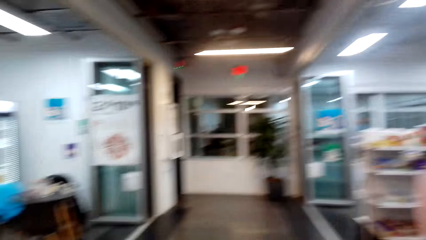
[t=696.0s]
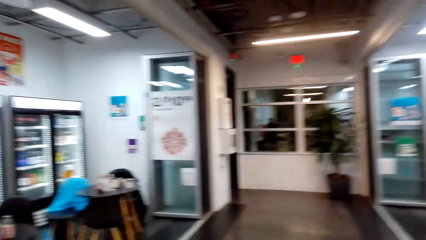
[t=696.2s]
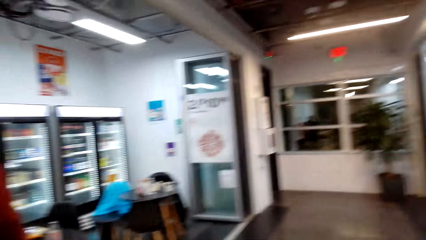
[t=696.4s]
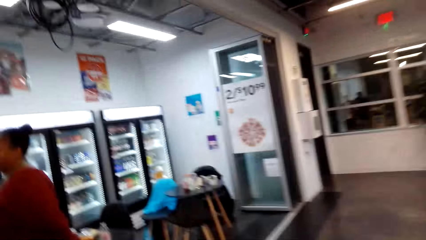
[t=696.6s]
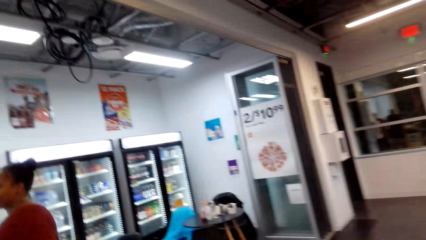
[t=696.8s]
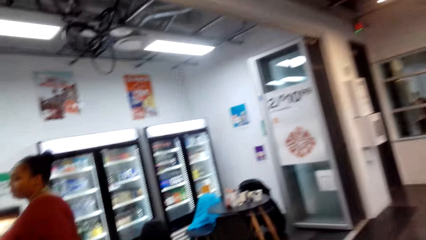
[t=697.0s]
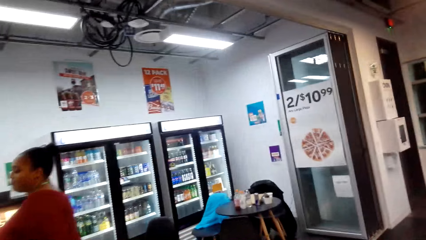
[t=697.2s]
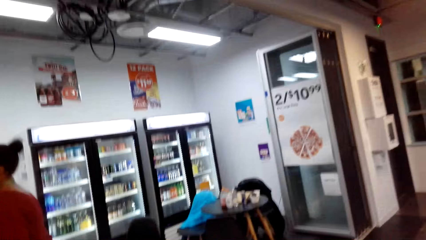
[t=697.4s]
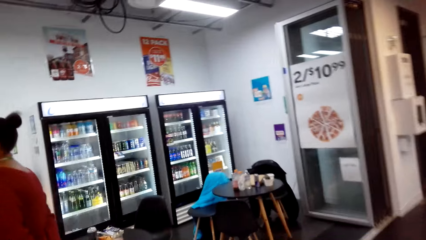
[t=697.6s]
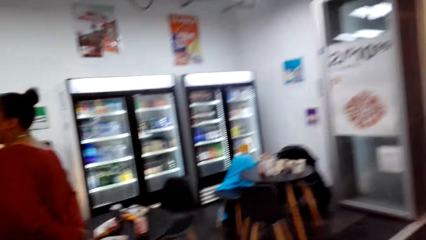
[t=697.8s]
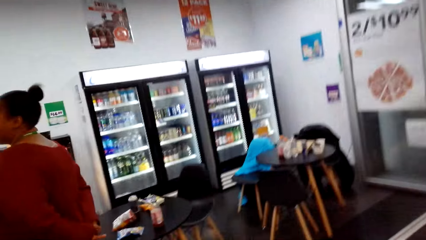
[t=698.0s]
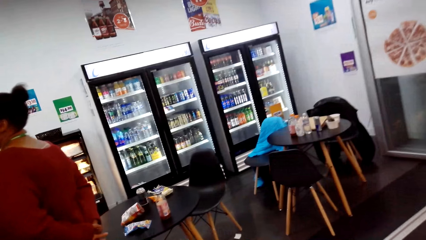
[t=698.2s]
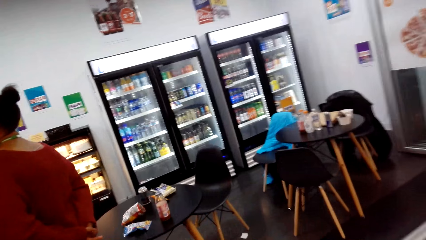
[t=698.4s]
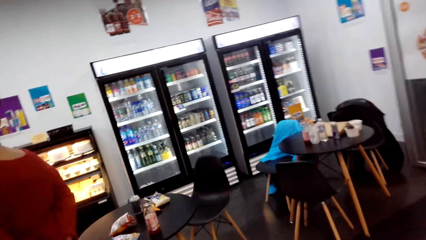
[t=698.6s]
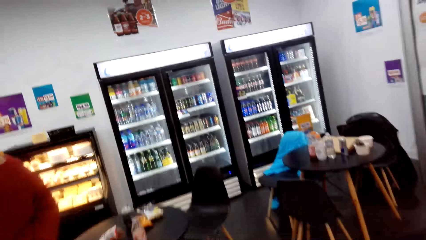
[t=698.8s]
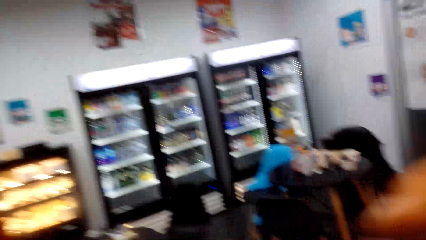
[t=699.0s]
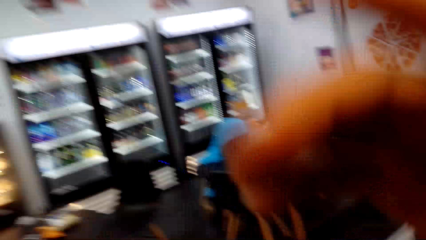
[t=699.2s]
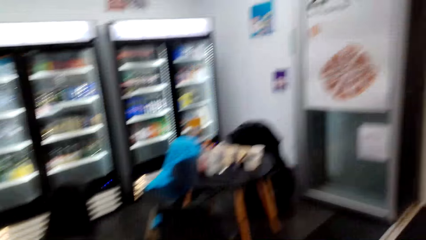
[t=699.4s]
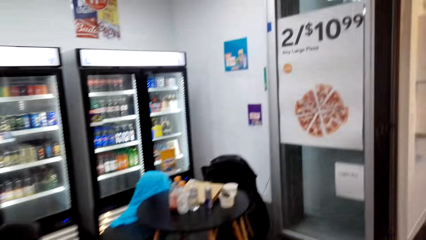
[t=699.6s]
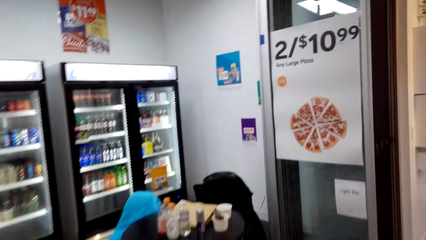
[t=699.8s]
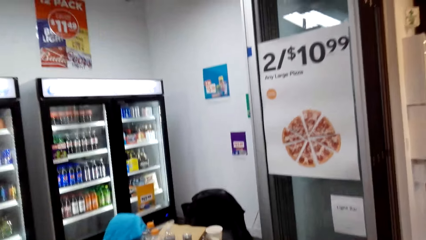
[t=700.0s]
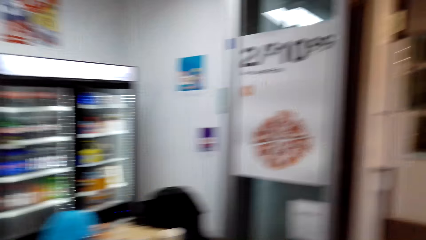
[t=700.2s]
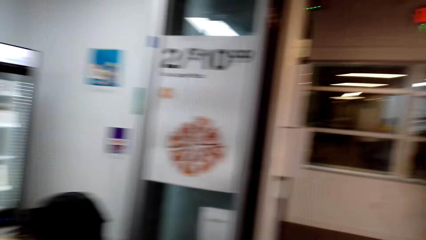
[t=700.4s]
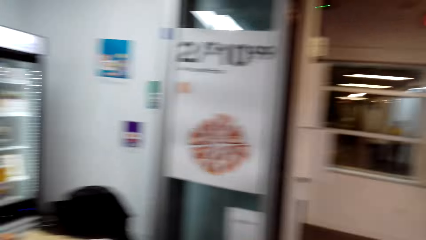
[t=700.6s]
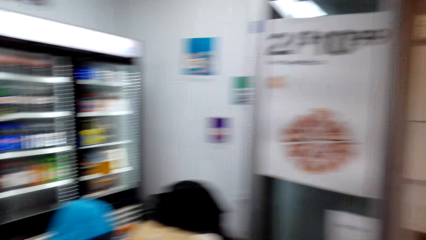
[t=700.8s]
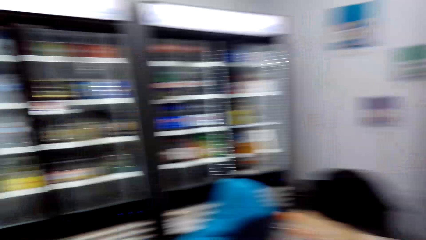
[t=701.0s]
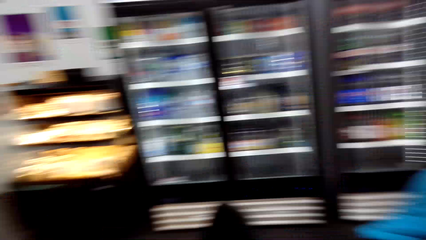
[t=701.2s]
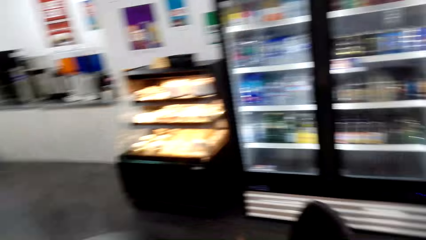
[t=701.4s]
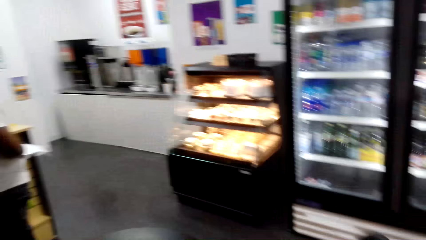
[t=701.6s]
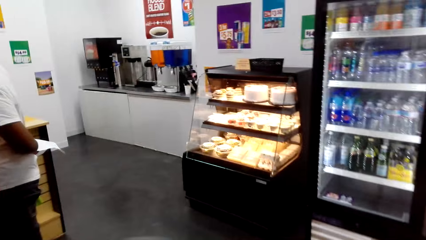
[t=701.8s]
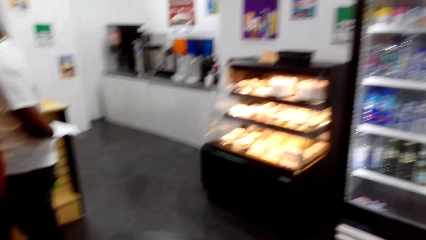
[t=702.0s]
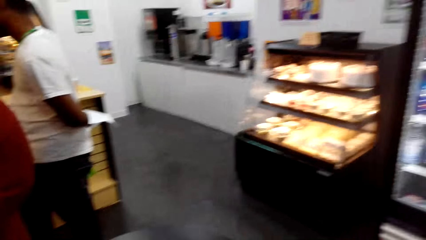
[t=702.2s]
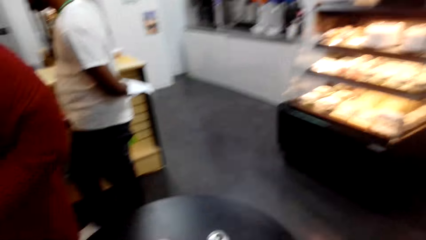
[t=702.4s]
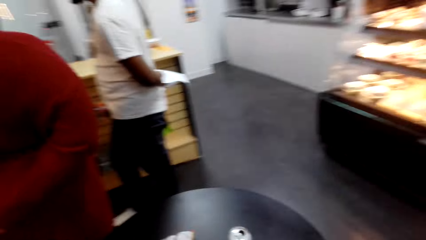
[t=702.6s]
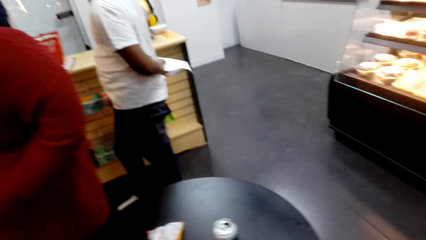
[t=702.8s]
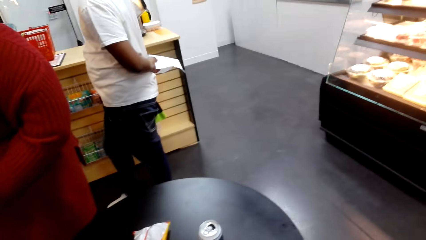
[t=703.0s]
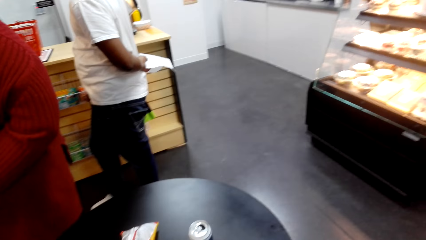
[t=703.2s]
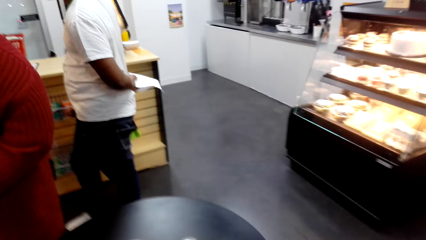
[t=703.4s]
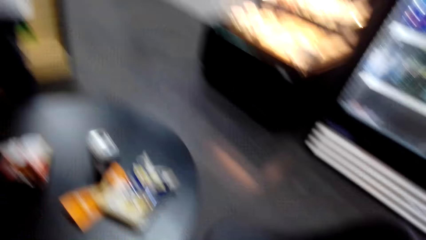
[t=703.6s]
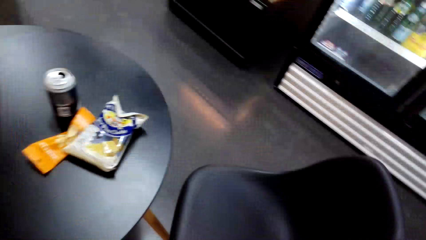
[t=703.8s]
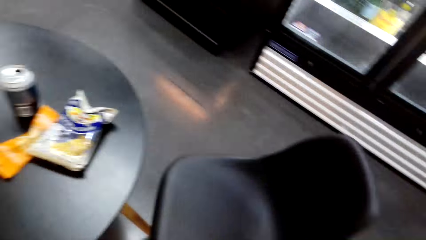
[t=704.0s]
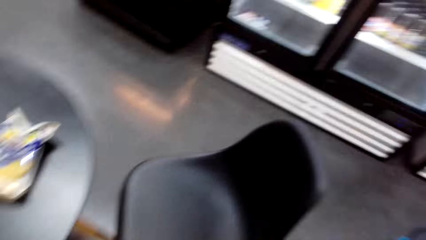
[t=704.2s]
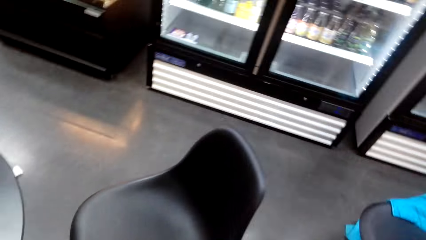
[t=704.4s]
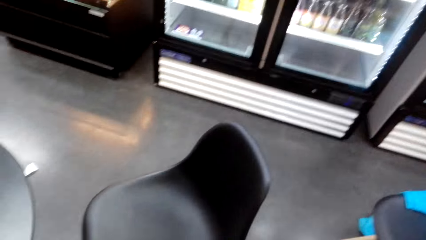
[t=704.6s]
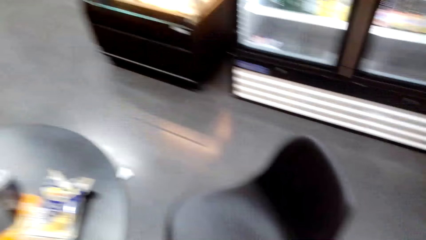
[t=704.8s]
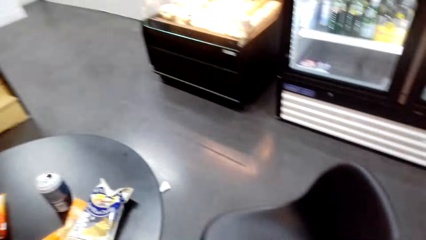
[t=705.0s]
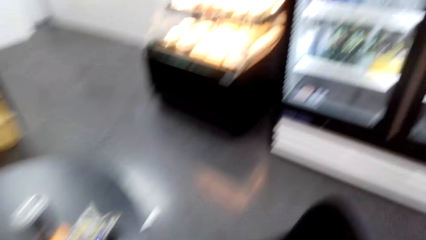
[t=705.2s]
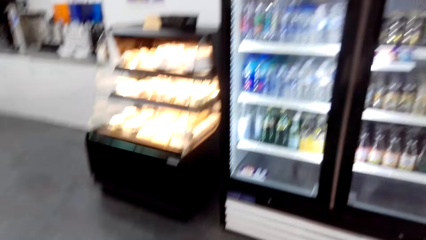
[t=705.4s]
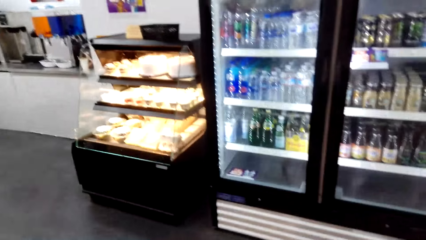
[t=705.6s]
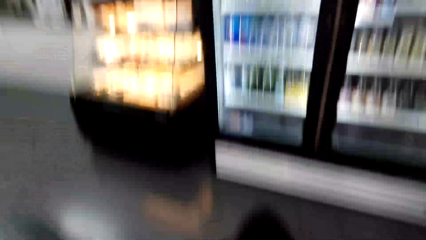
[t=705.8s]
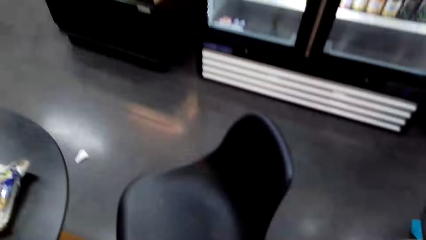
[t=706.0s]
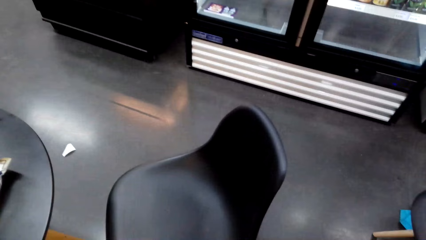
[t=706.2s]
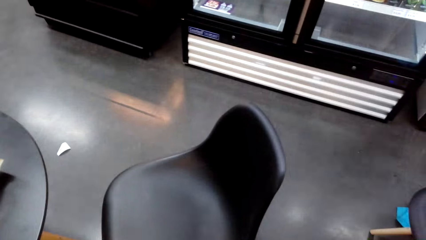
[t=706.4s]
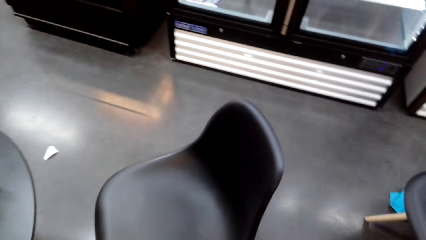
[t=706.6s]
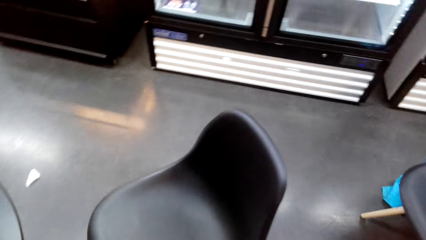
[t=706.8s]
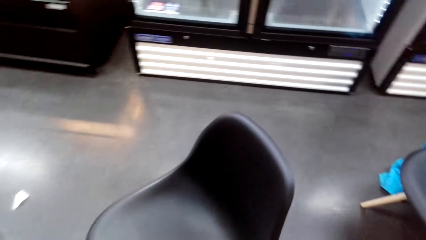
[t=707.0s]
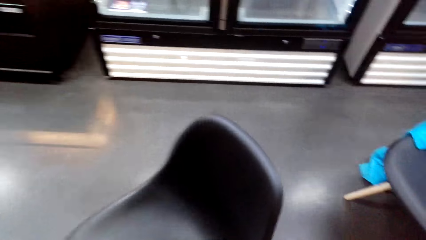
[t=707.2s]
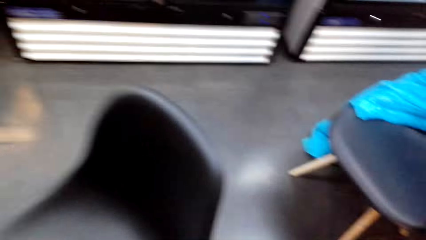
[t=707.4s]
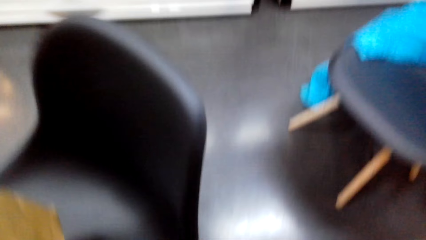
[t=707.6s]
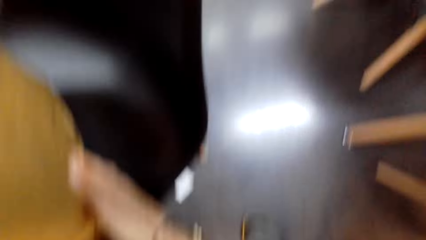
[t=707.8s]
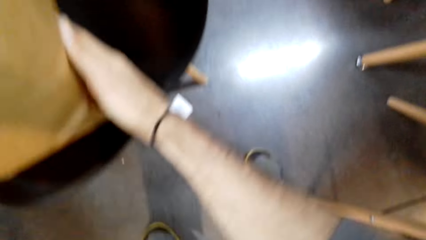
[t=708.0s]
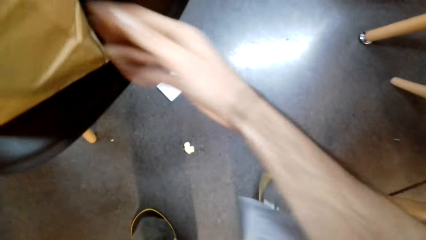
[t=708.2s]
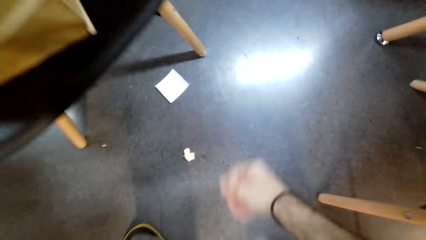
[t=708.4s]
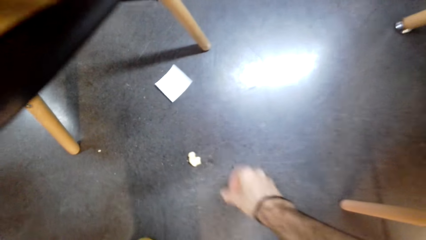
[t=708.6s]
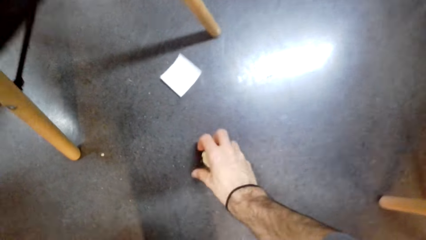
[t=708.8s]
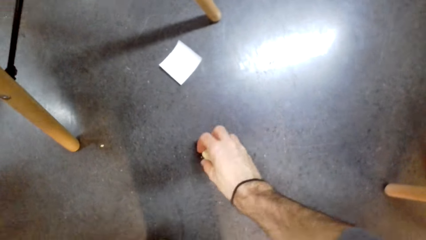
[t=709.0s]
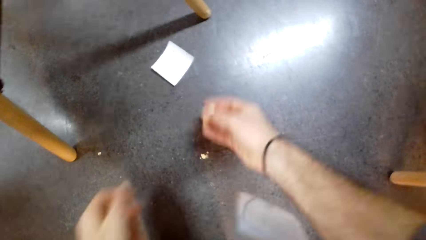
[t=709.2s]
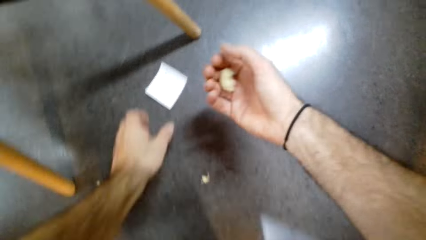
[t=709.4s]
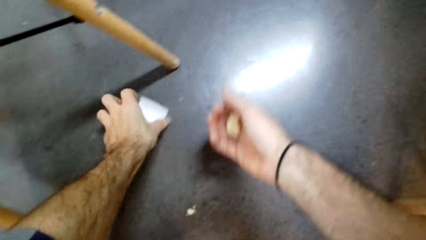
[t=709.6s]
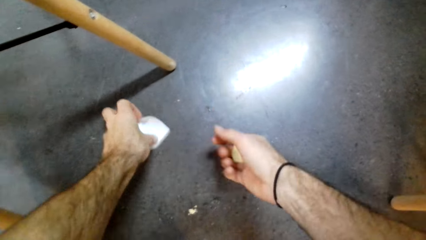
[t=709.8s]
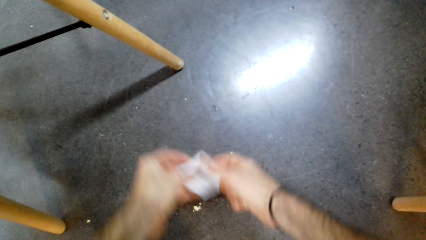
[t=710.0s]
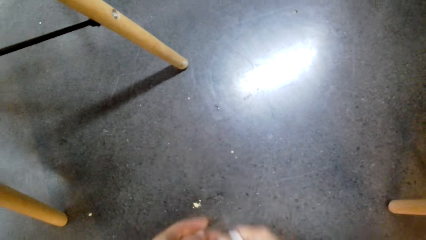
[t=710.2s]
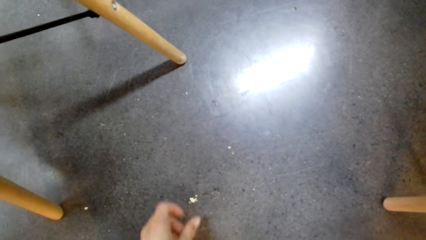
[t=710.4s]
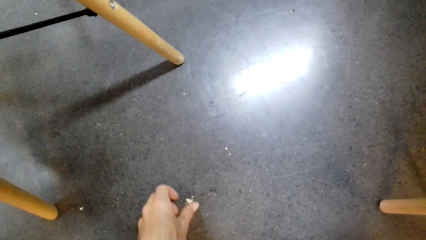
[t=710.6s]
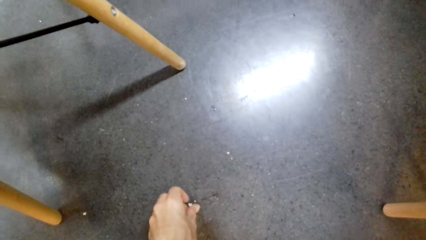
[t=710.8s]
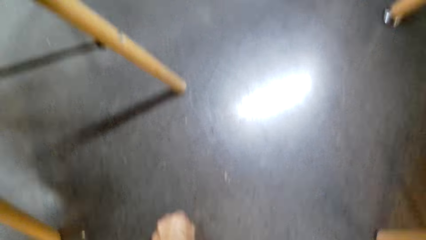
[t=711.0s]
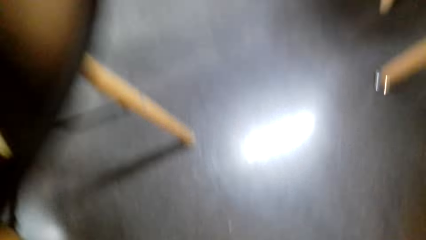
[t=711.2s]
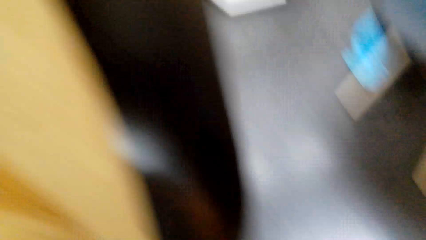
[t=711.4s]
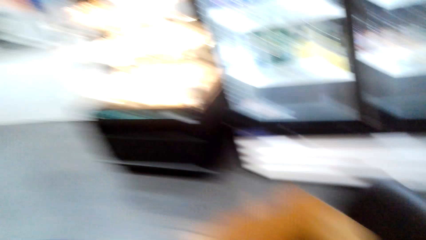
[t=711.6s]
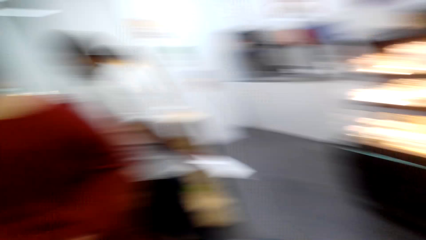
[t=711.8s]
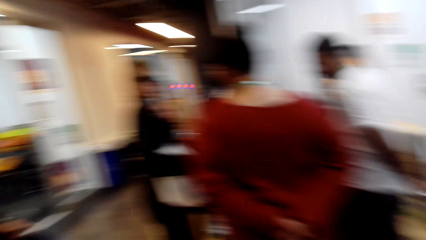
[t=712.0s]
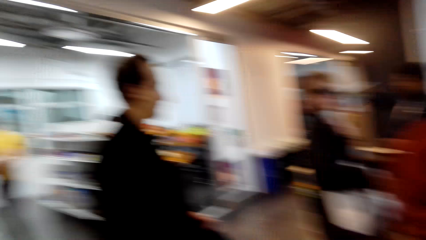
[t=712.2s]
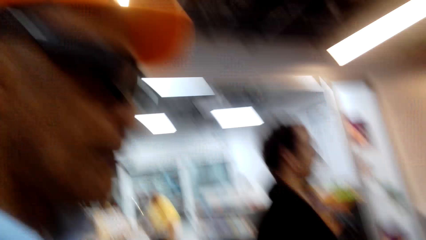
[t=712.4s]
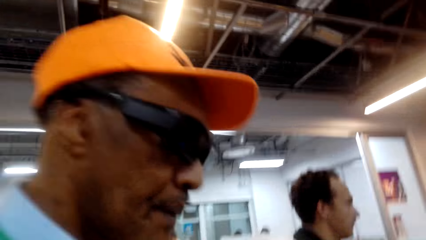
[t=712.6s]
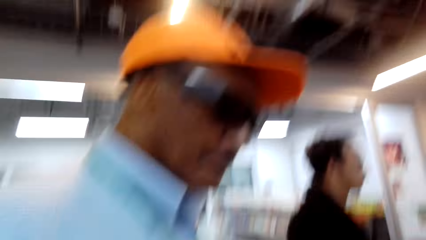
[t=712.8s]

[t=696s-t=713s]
The camera wearer fixes the camera. They place the paper bag on the chair. They collect trash on the floor.
